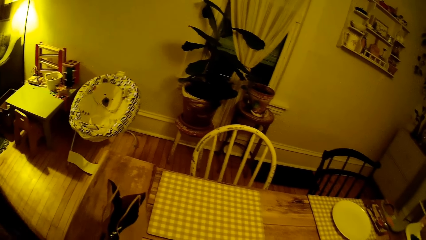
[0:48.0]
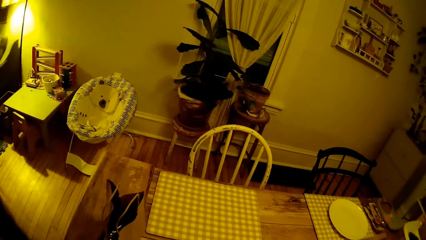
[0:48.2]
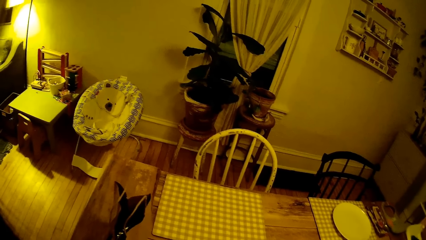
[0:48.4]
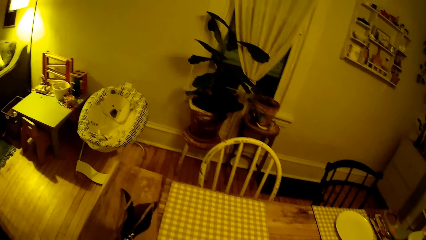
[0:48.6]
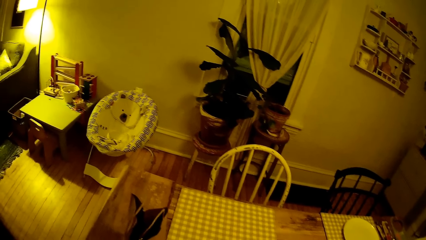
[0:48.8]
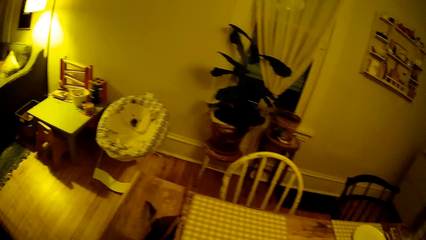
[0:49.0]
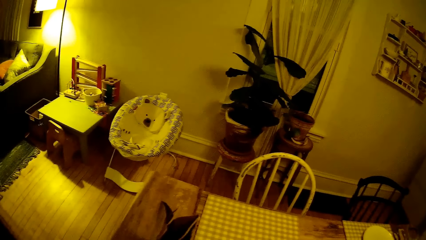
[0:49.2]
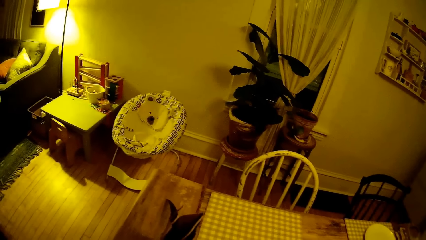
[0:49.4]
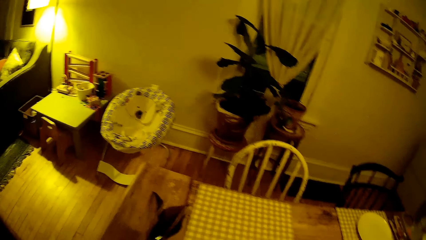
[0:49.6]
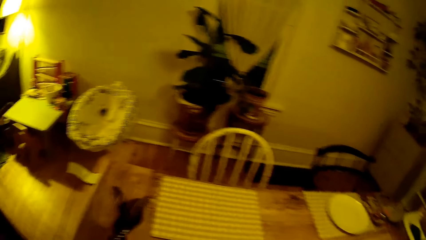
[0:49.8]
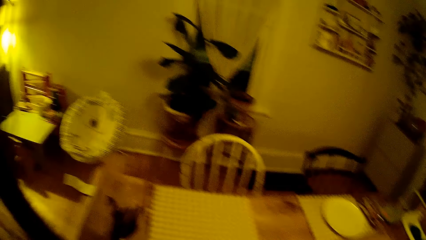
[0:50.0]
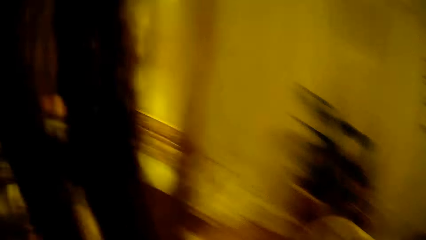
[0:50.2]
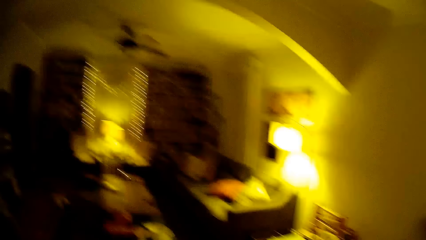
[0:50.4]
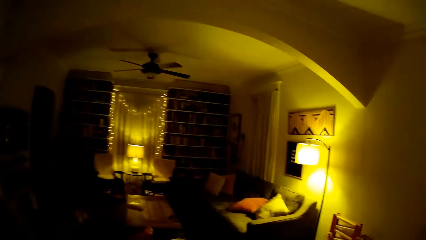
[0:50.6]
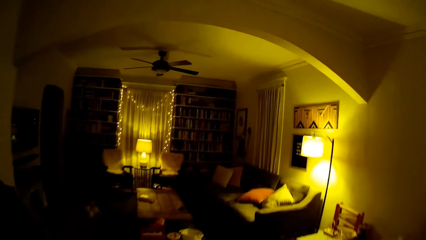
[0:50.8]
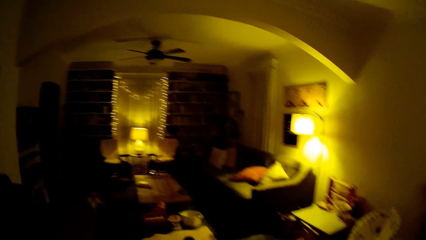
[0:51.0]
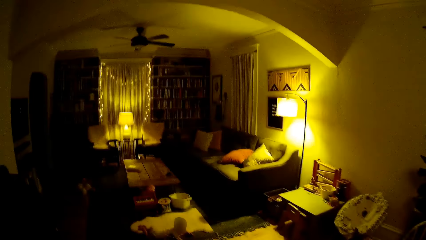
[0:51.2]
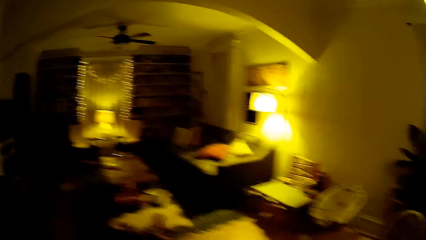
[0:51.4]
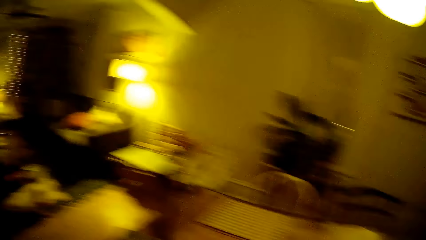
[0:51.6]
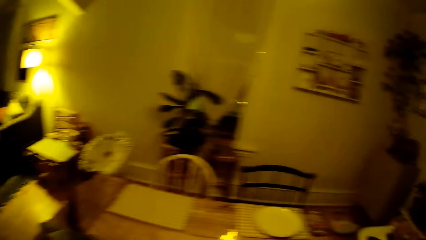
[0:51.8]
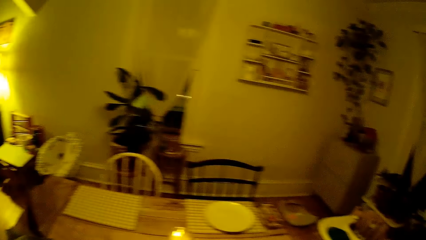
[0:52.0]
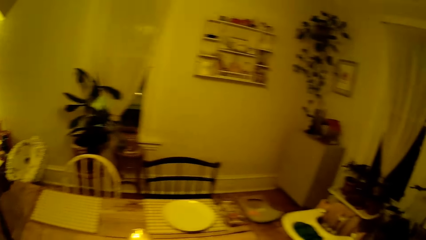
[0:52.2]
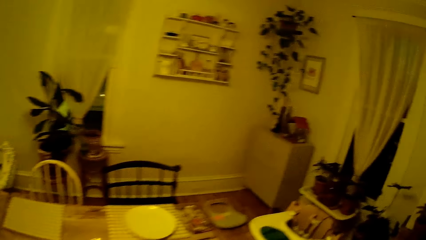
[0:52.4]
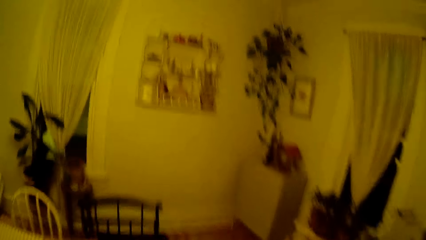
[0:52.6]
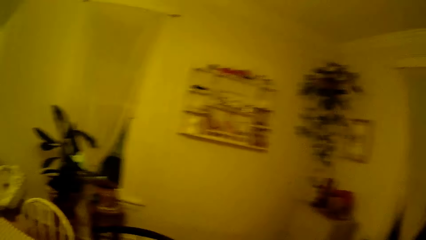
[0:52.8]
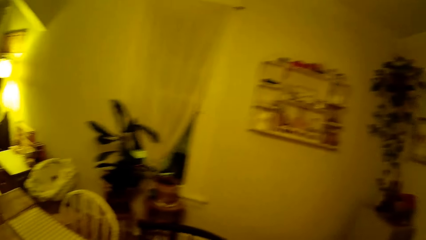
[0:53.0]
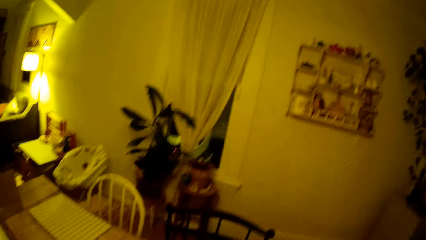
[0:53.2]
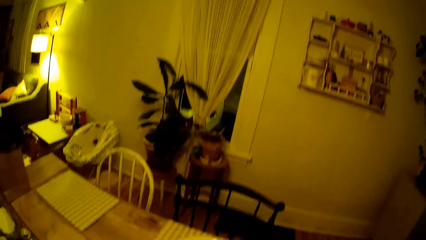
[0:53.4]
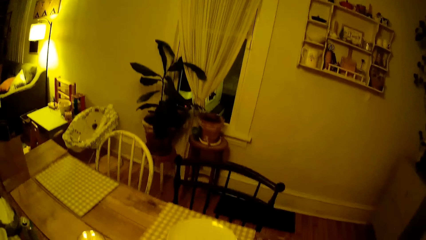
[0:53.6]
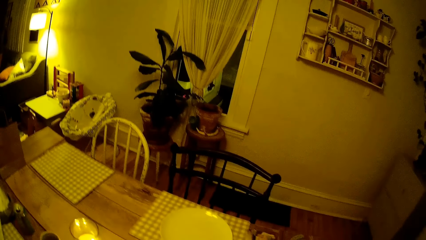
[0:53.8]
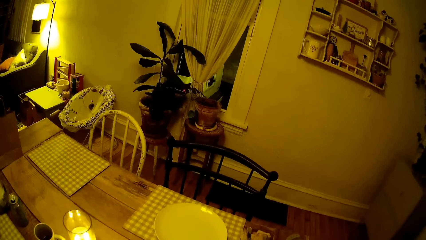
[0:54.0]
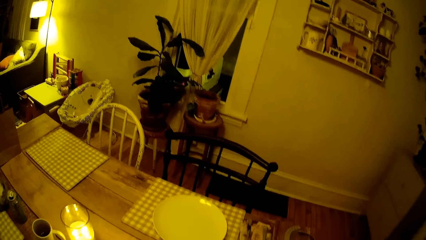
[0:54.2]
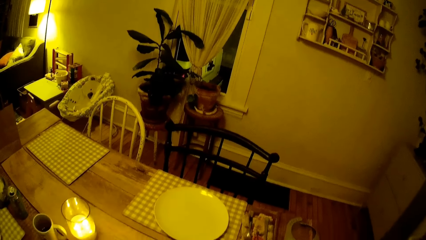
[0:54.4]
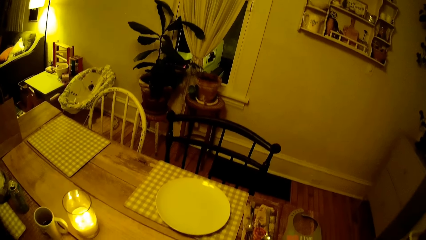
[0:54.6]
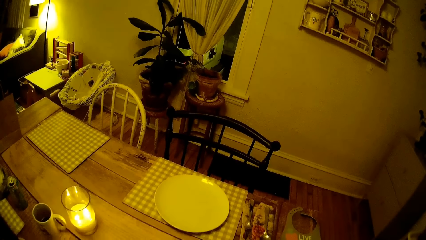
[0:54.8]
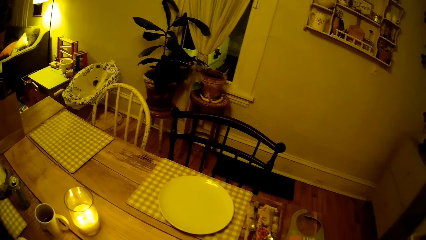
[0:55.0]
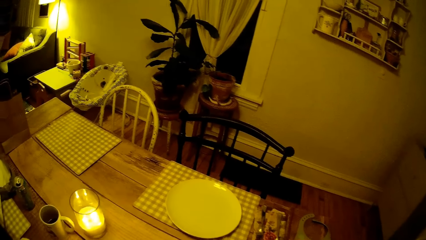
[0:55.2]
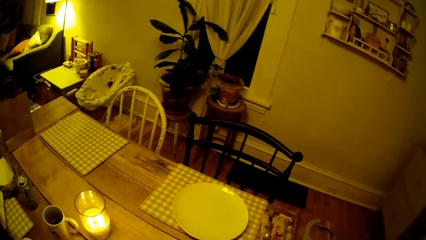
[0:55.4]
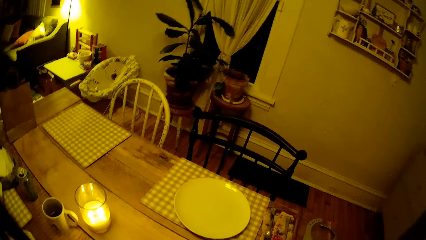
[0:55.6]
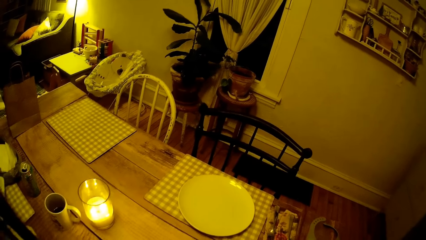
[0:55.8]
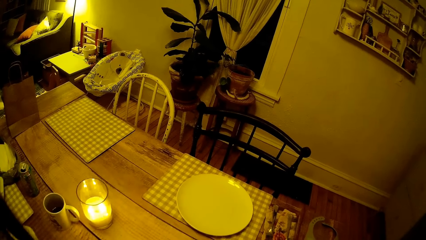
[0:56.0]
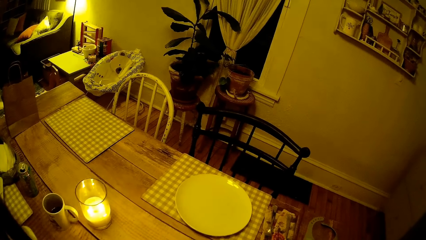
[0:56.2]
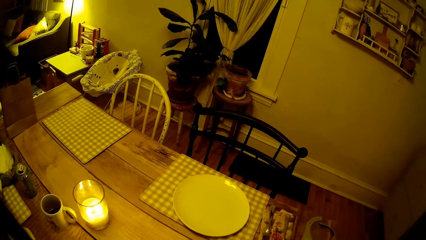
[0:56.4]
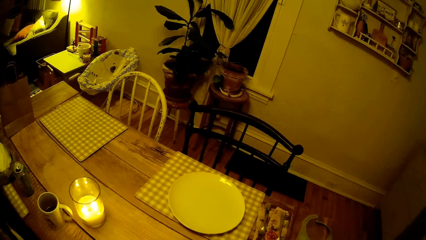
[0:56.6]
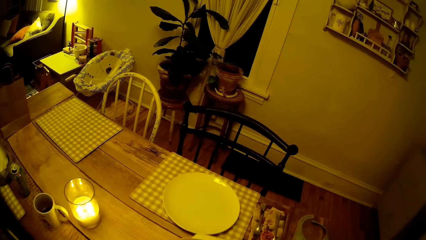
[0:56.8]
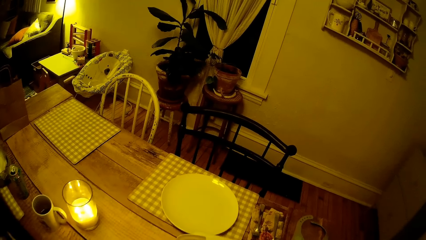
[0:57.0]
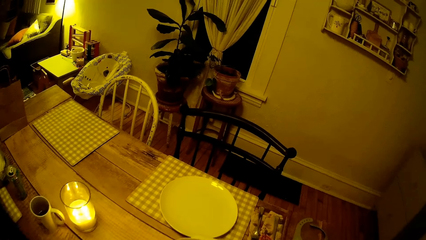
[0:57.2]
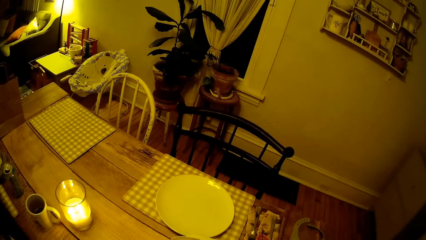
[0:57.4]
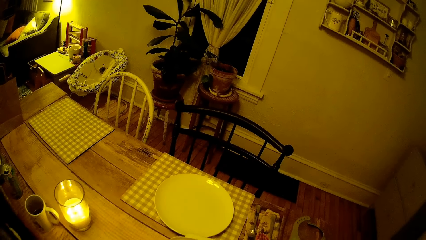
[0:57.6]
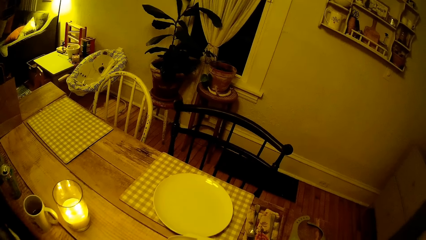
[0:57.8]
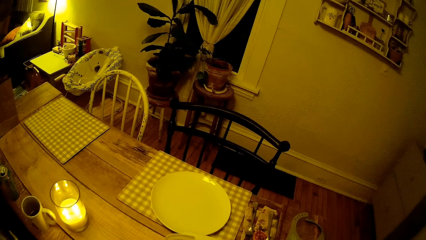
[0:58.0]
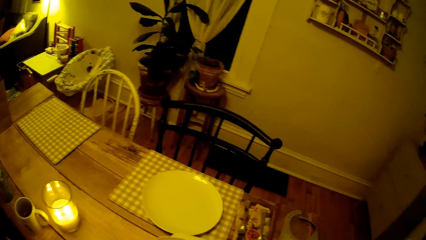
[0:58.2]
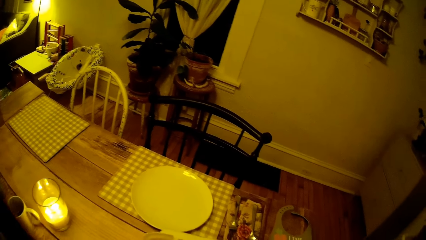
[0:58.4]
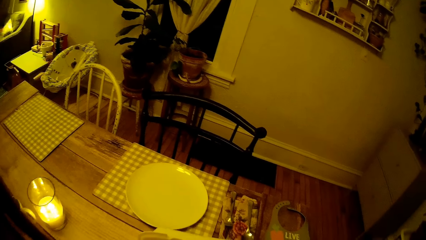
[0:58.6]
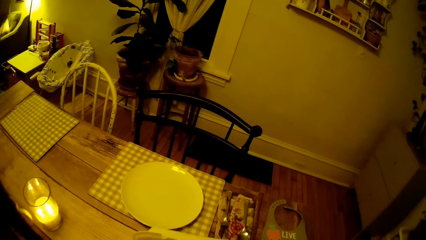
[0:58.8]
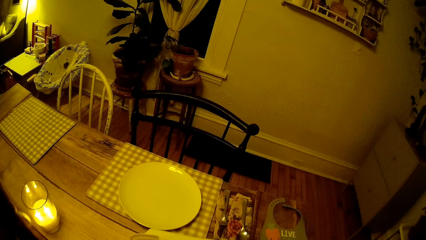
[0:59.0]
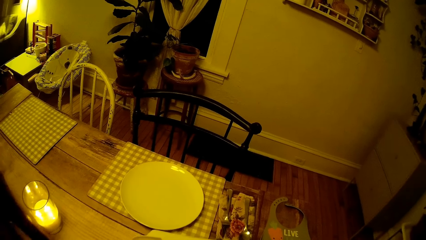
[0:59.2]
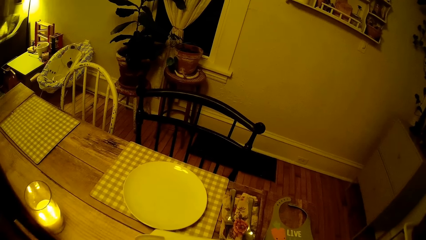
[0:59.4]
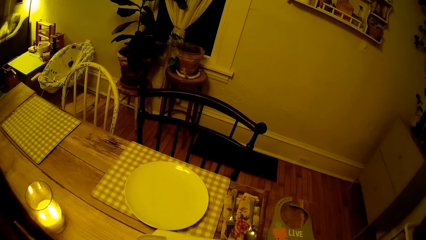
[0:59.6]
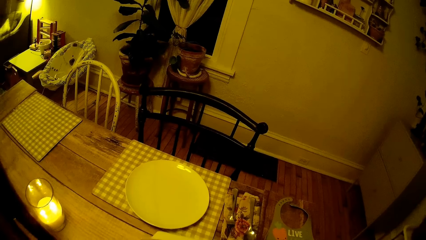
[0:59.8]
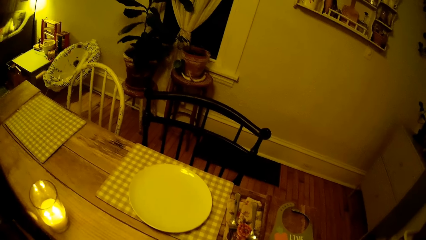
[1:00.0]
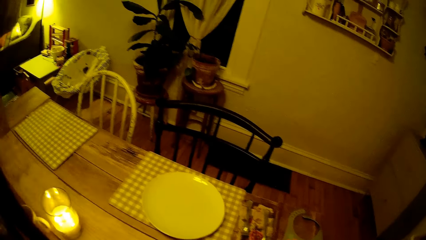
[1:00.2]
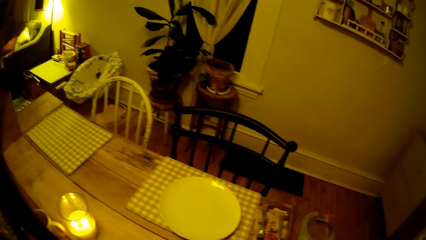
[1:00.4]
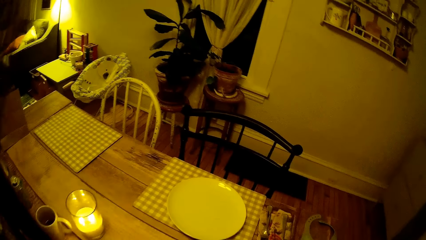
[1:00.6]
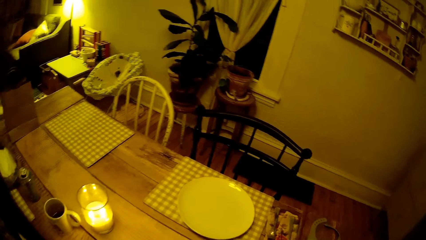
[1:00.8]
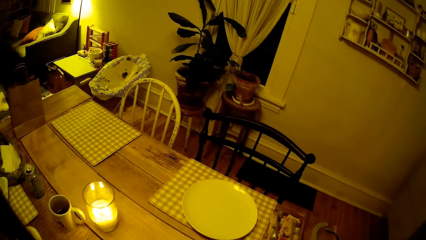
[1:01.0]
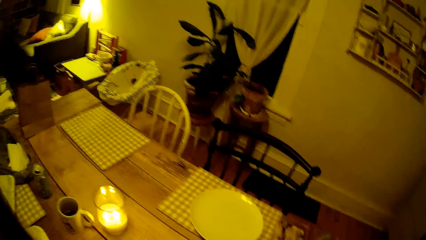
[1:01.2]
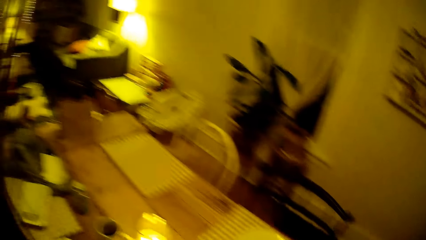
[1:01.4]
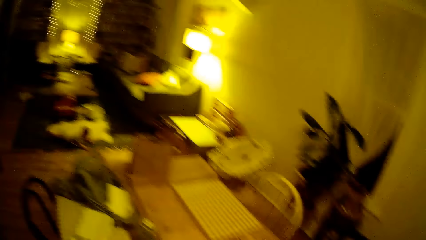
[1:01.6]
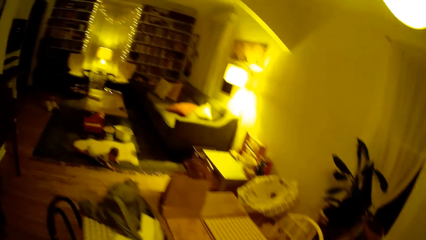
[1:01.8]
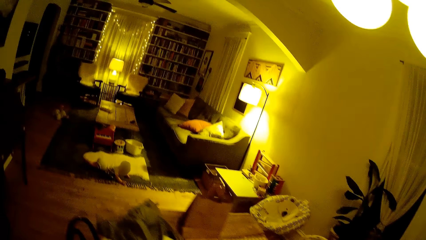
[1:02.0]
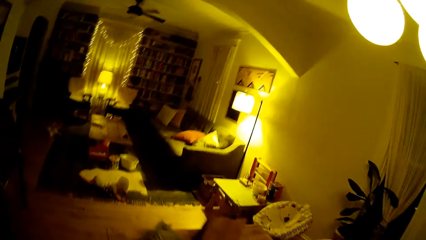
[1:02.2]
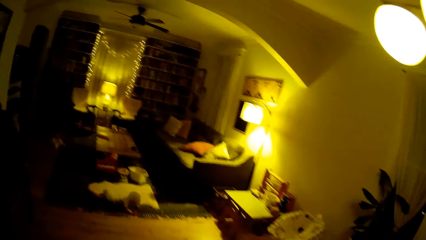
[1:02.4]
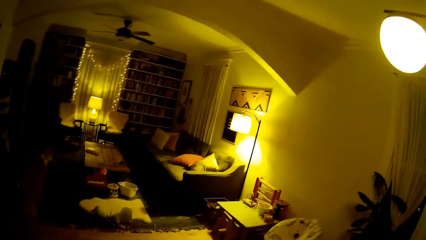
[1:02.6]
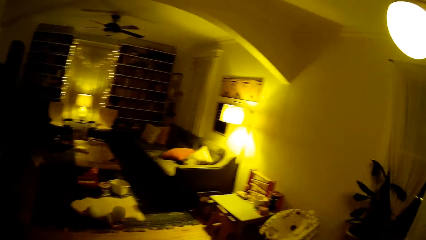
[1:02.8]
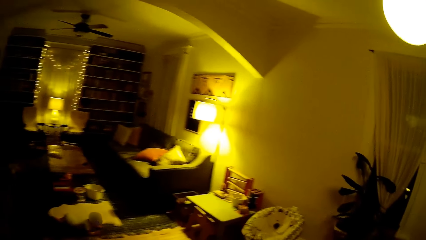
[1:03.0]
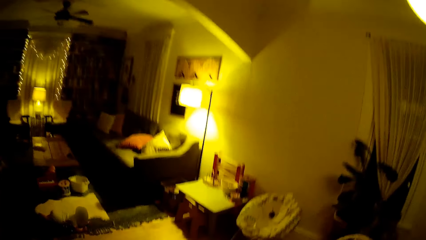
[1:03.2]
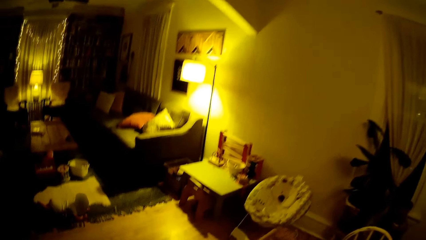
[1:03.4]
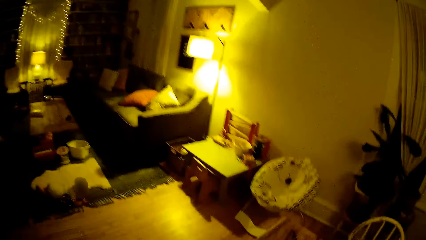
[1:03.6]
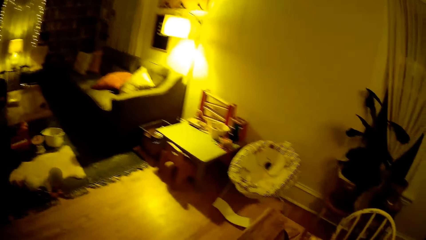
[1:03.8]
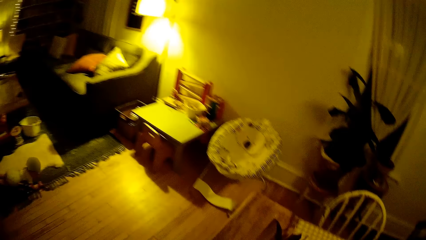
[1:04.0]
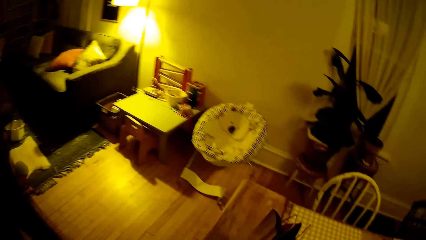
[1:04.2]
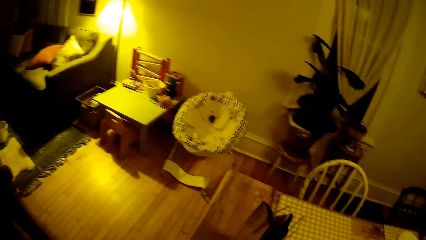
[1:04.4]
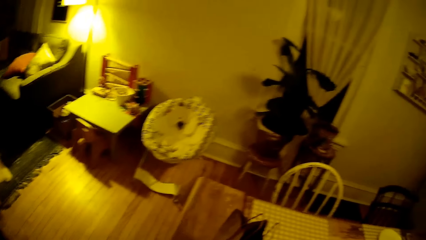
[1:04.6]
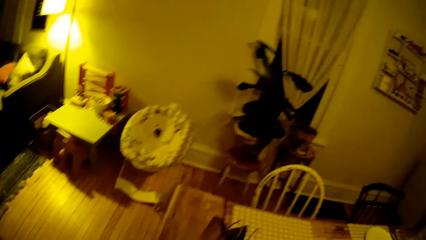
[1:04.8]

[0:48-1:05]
The camera wearer interacts with the baby.
